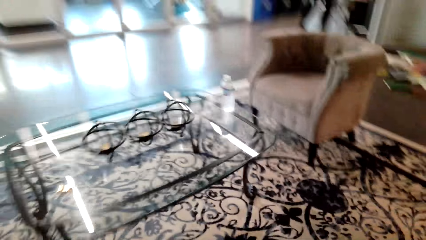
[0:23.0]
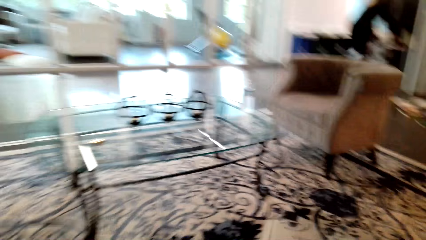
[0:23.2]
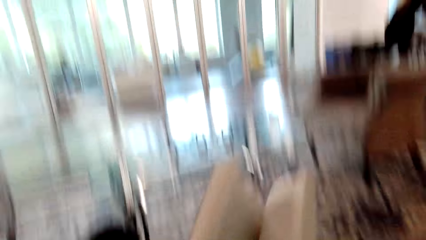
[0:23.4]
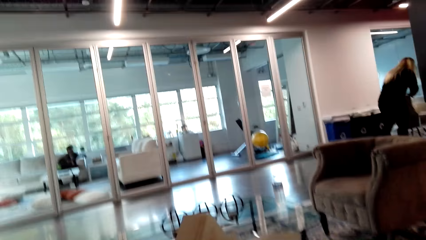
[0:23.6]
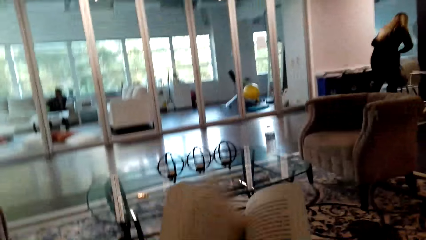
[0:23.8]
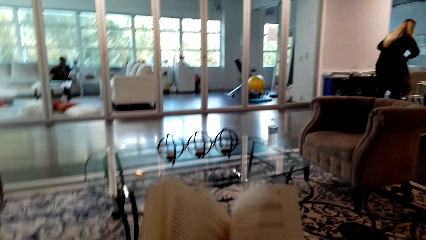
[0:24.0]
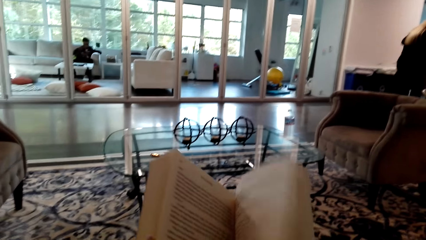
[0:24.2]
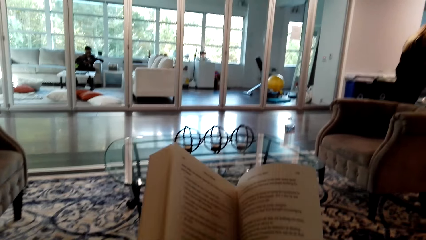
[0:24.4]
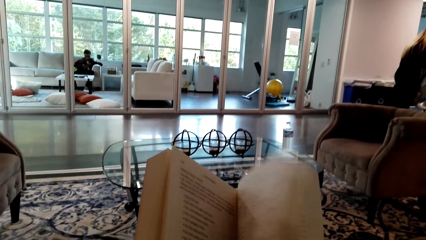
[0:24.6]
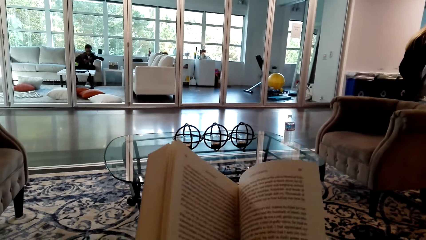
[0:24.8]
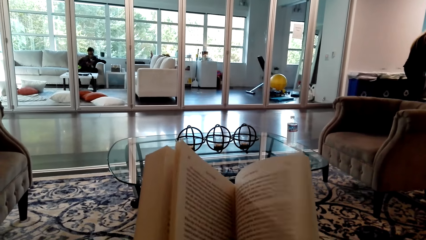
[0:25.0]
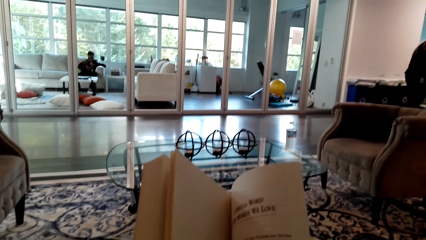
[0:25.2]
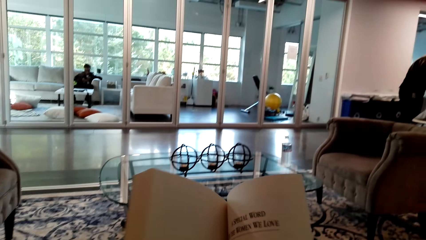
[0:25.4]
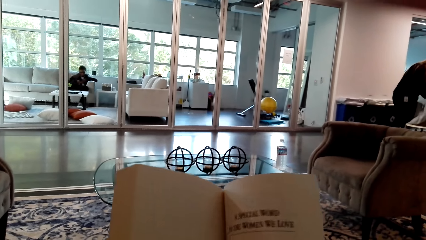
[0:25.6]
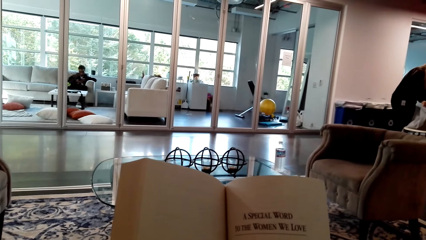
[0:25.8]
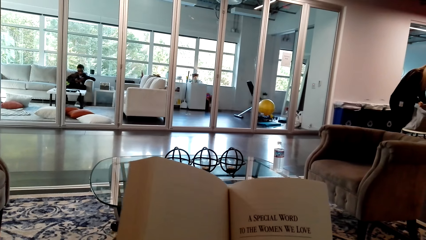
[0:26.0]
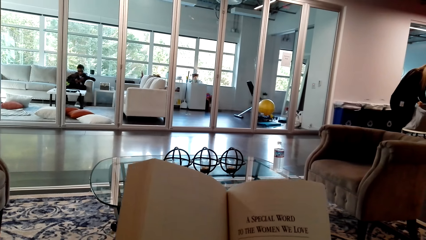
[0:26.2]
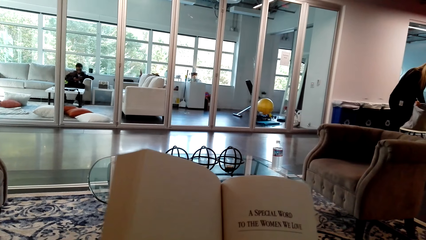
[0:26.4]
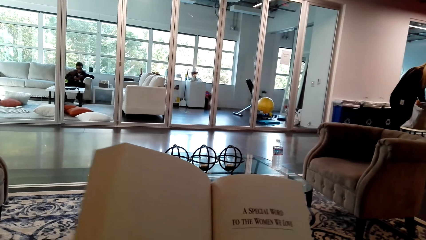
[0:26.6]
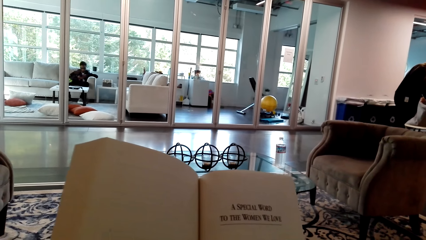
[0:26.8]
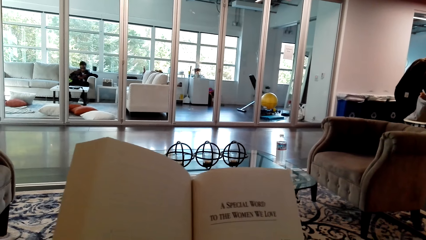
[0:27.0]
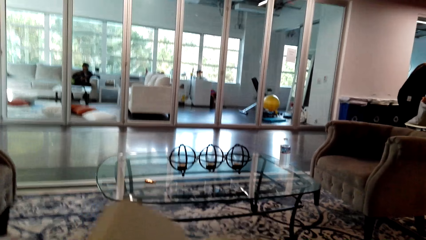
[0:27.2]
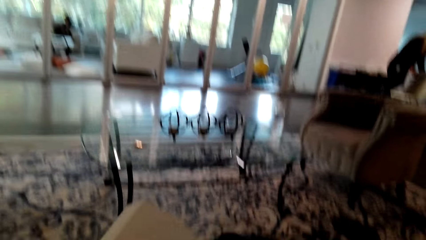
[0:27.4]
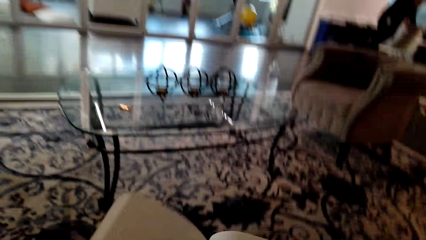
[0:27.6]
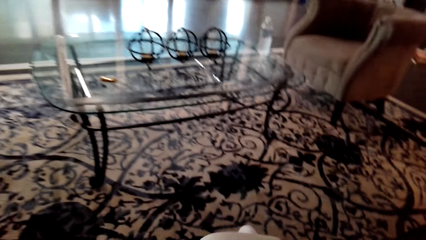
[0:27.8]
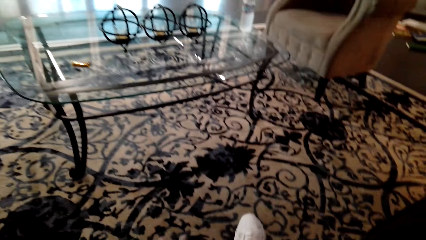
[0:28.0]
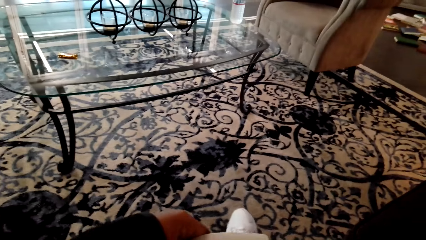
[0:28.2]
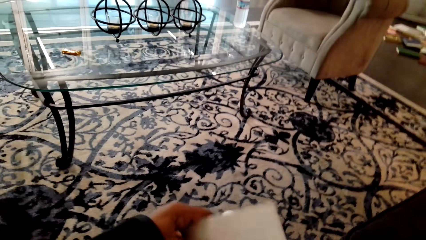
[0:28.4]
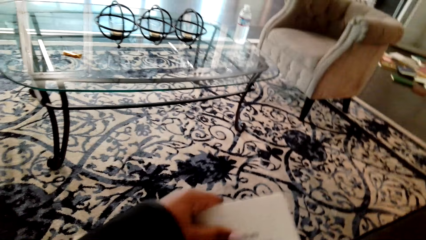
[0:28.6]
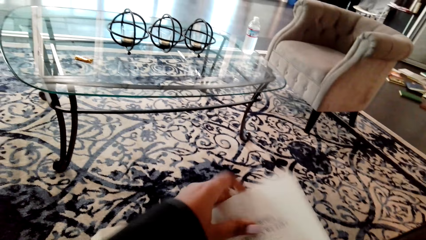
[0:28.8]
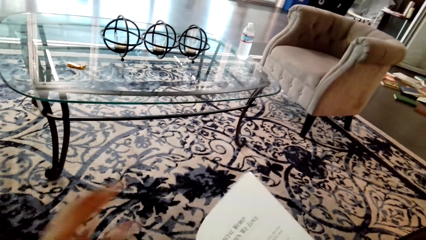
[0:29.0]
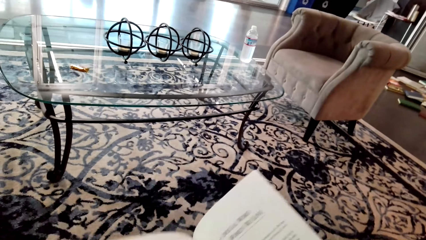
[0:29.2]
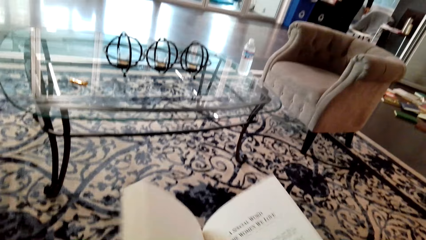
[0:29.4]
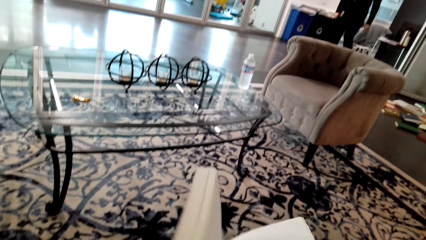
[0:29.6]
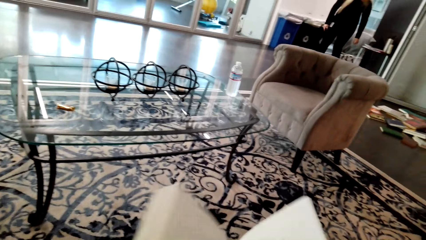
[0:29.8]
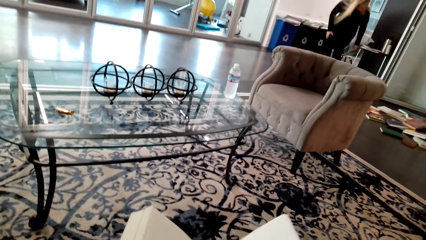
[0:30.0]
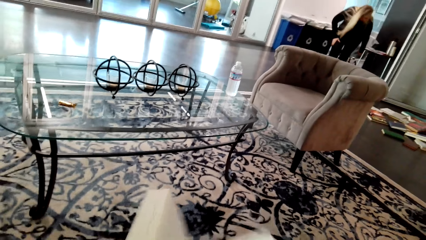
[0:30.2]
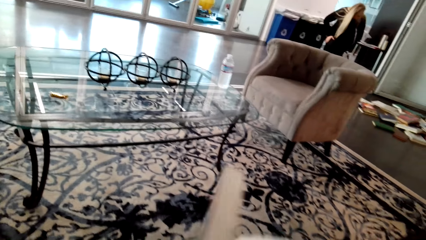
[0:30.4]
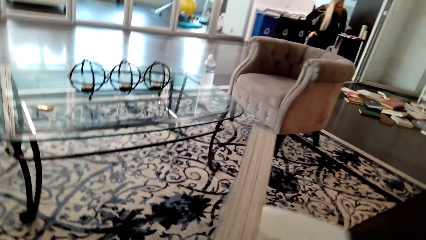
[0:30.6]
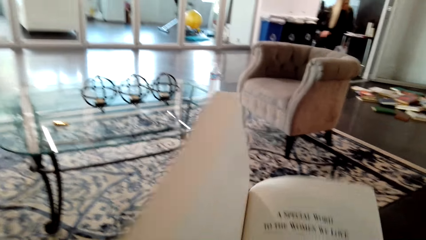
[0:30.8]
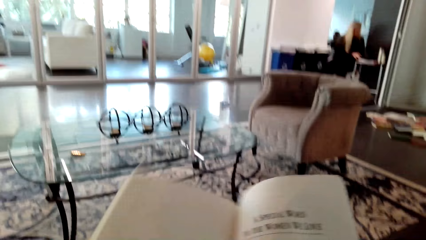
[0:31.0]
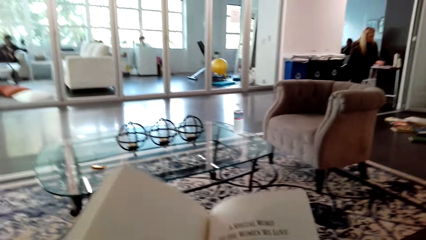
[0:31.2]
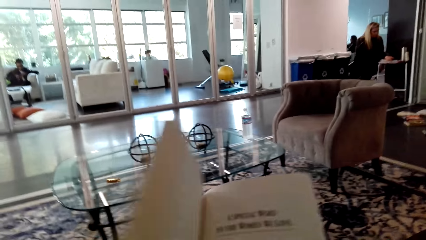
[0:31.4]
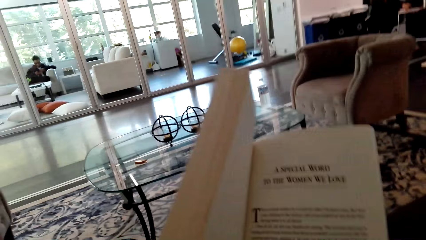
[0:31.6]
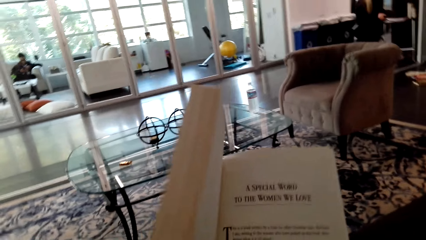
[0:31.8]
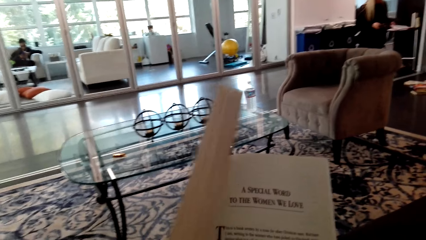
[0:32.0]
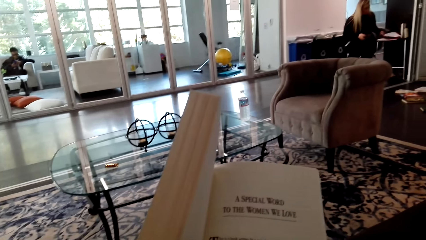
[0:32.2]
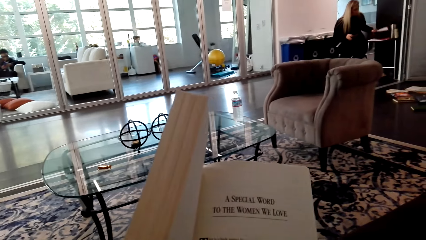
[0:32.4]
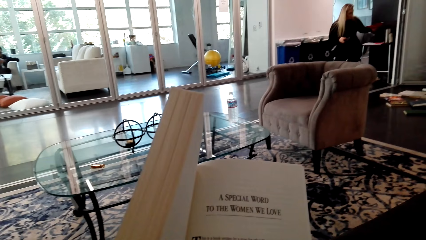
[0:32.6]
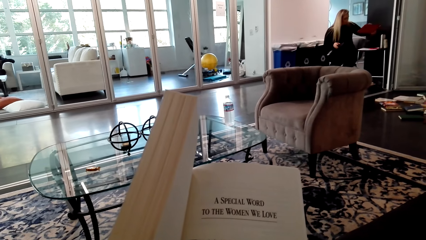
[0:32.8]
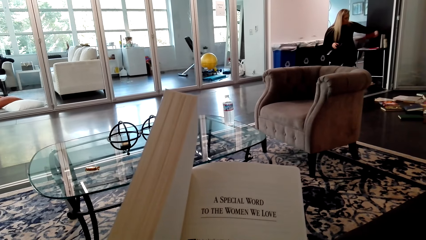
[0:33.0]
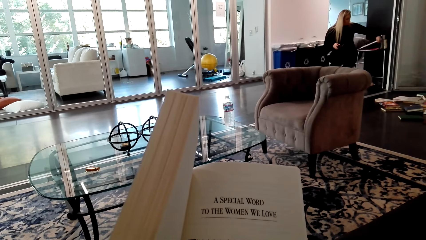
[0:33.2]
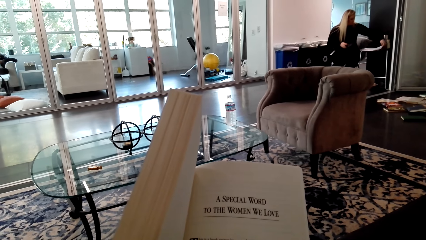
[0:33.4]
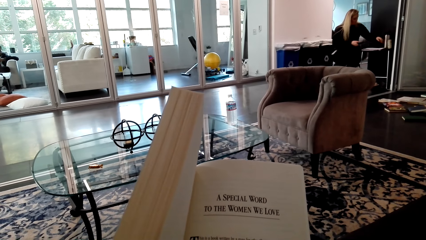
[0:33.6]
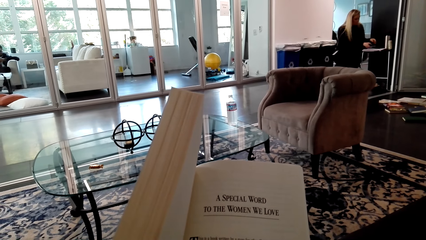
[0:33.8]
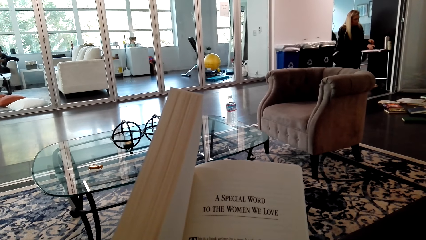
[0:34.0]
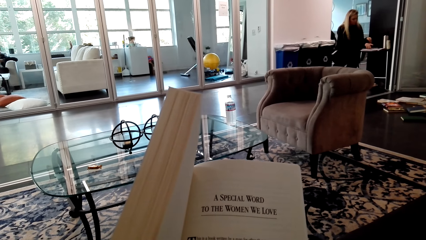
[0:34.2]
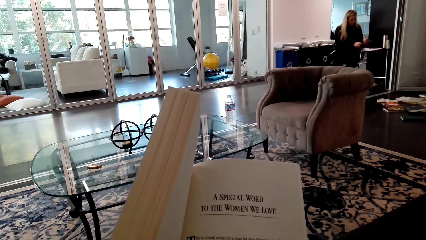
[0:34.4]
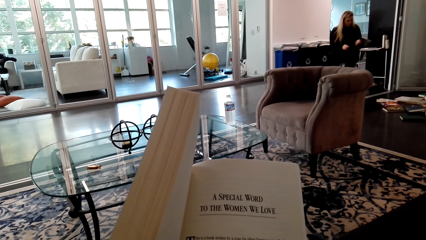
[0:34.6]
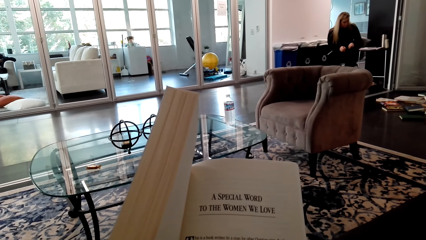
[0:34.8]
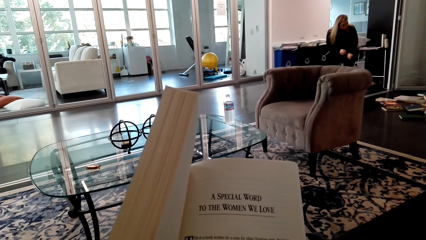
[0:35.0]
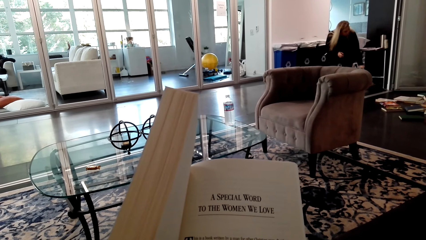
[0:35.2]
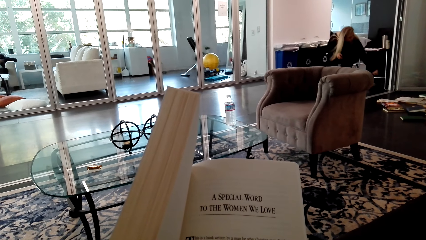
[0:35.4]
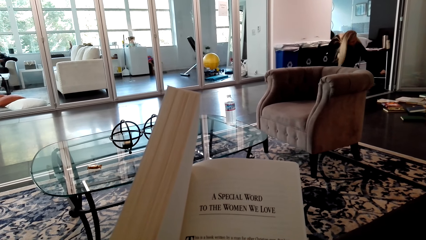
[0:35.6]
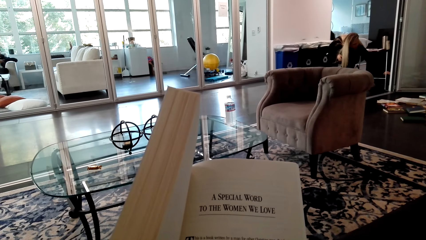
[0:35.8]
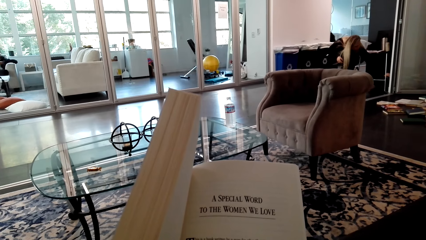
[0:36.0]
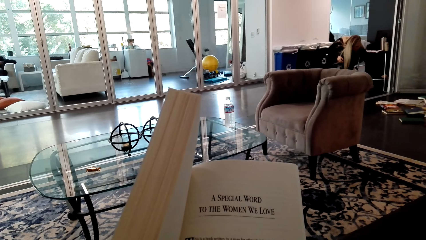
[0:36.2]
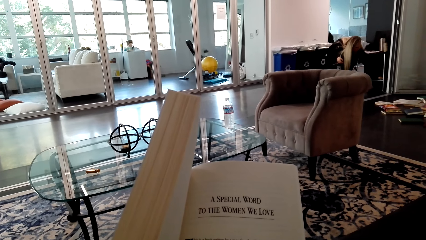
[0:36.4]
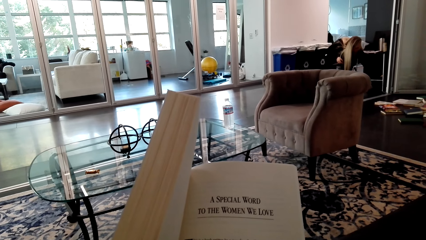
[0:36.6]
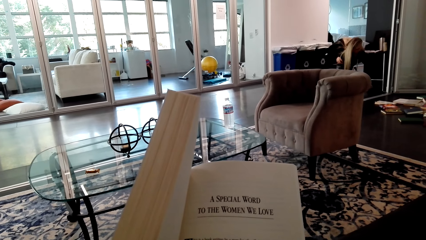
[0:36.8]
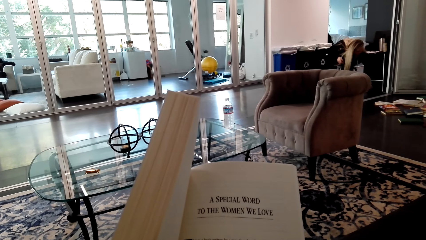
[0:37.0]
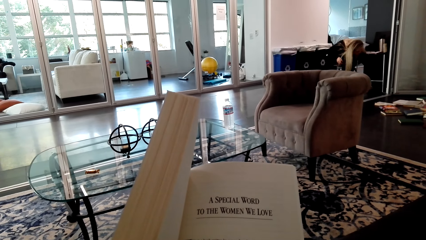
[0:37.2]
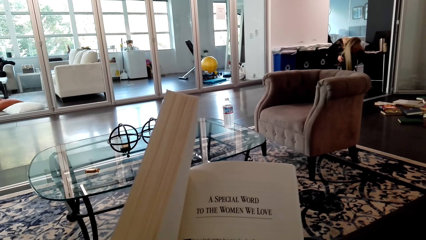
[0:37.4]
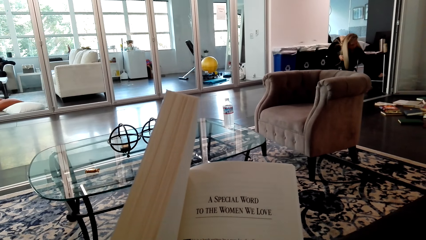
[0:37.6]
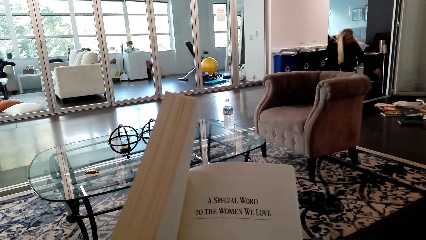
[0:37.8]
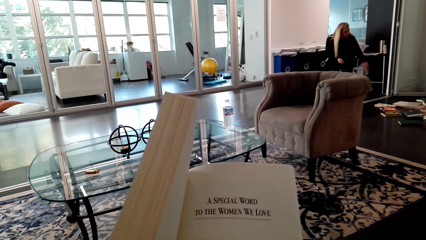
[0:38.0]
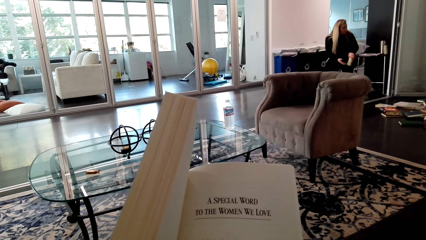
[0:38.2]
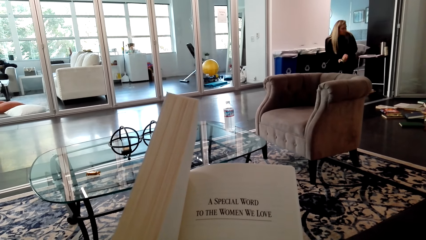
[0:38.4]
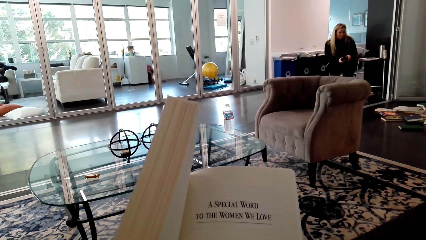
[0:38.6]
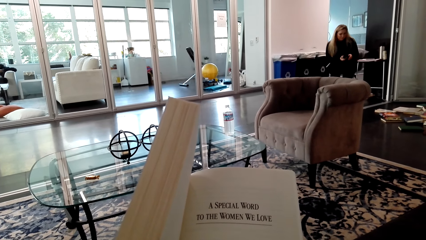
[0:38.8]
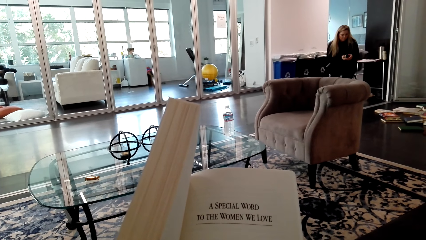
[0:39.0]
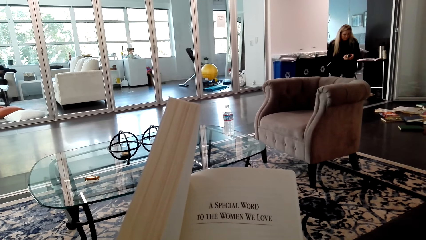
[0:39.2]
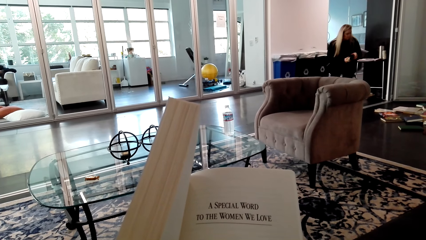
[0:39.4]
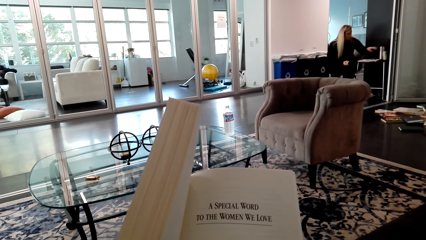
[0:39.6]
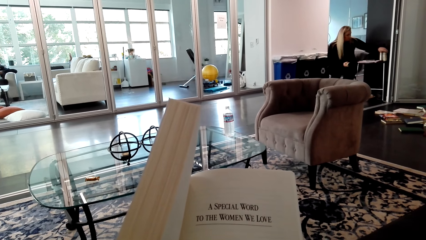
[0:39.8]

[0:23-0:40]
The camera wearer sits on a sofa. She peruses a book and reads the book. She adjusts the book and lowers the book. She reads the book. A woman moves a file. The woman picks up a beverage.
